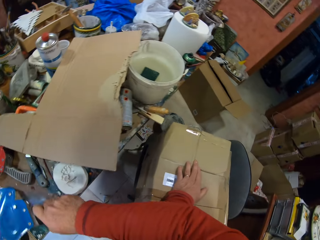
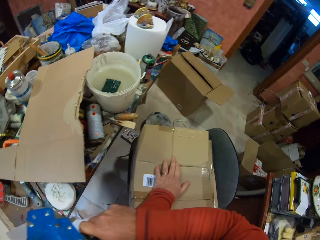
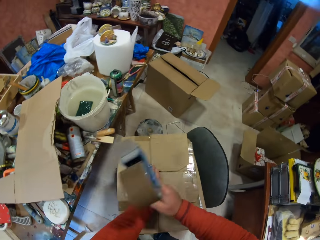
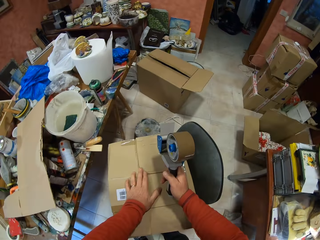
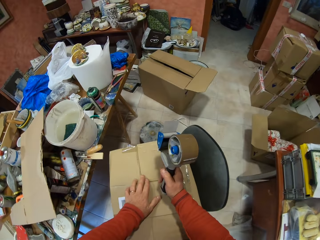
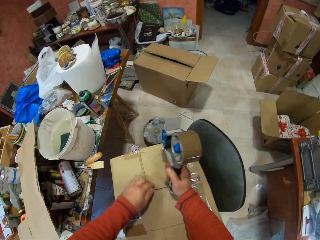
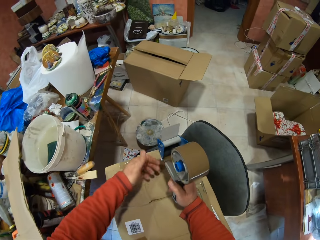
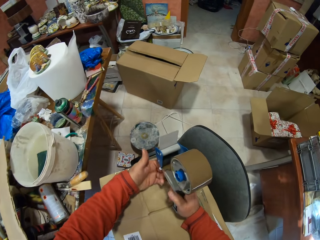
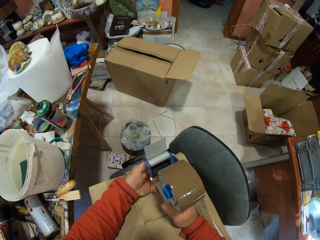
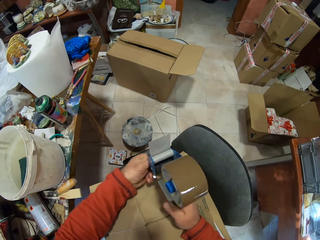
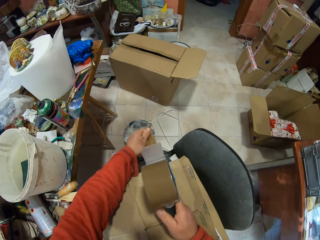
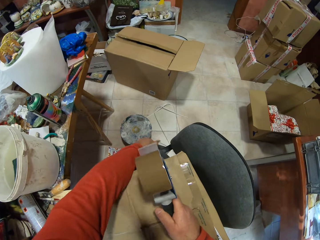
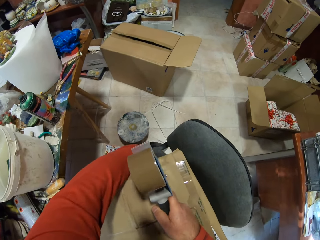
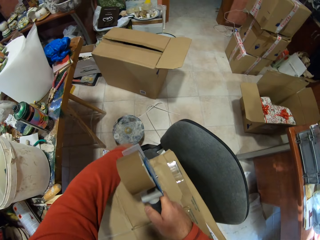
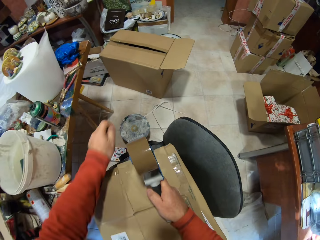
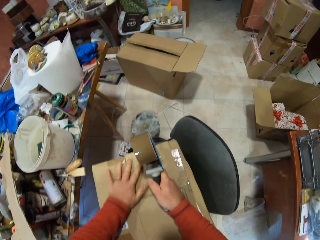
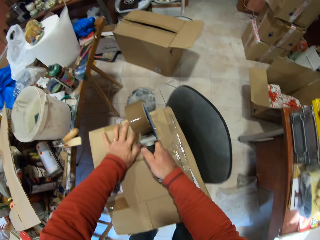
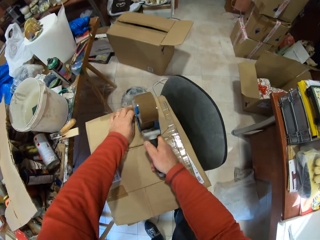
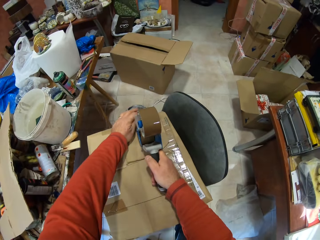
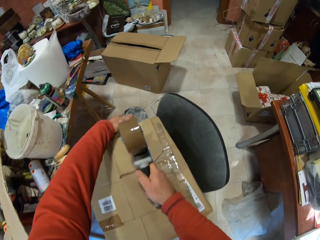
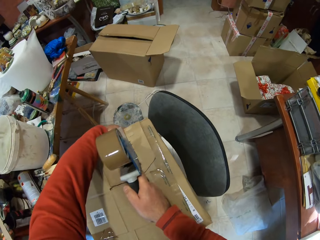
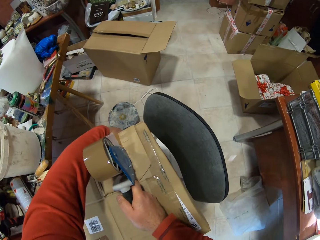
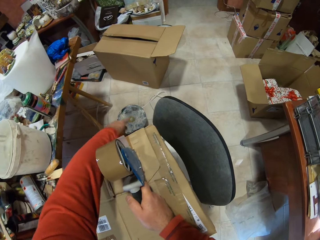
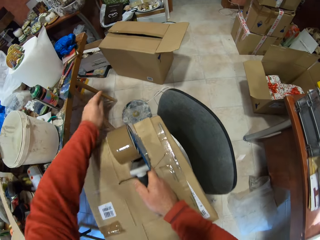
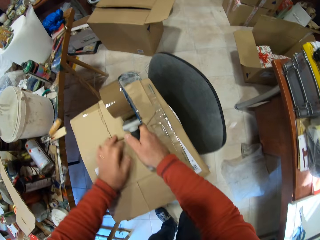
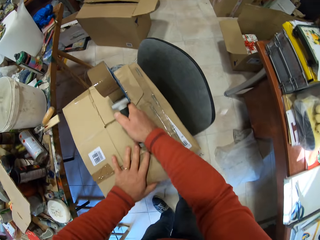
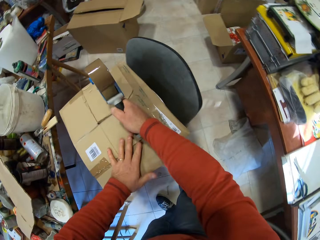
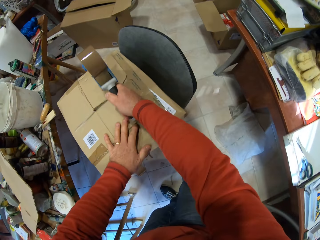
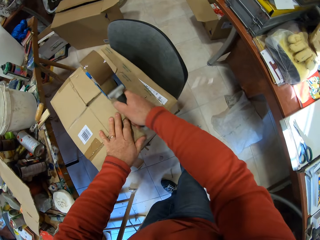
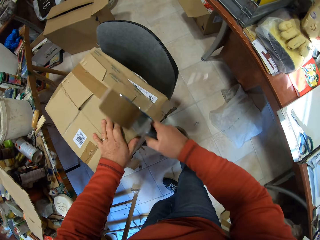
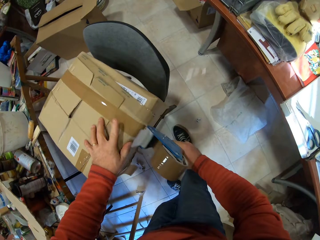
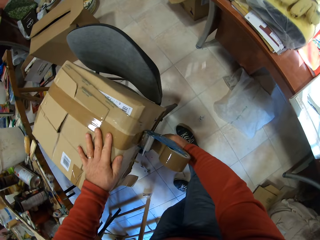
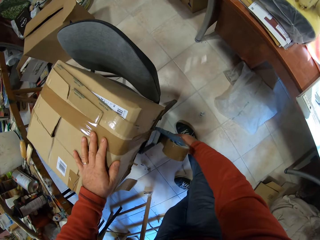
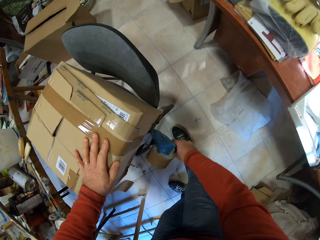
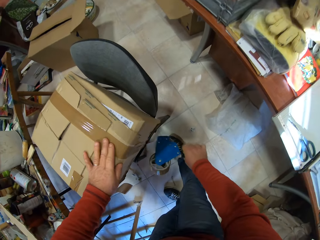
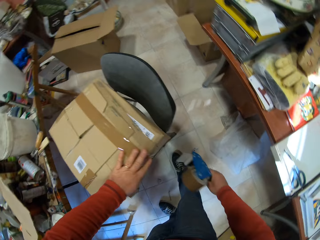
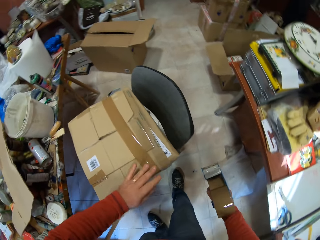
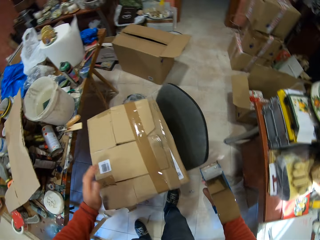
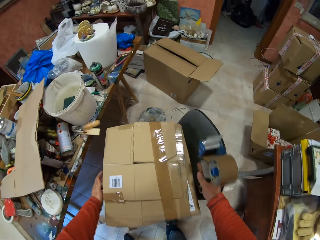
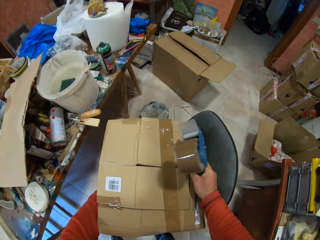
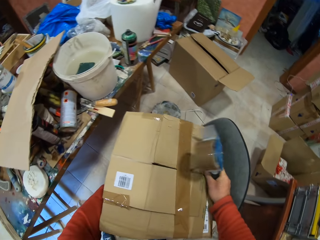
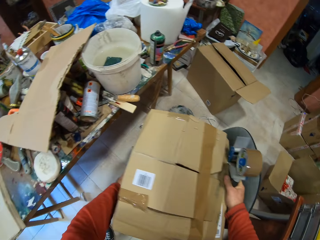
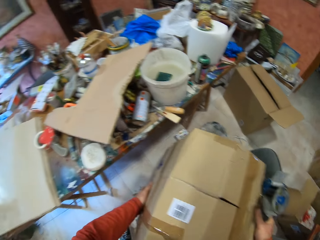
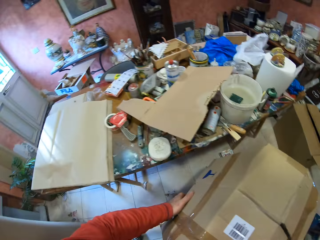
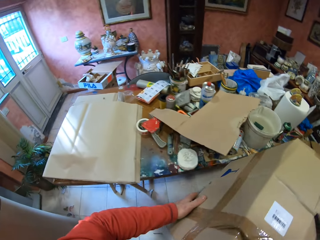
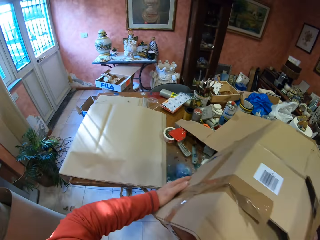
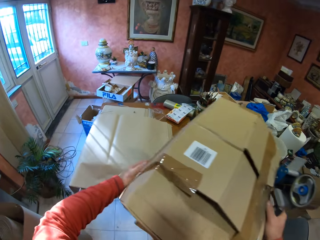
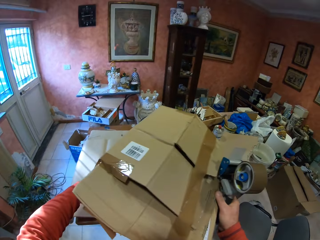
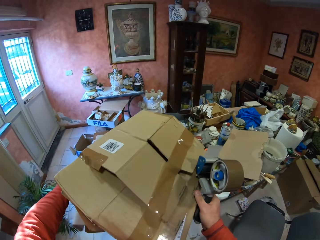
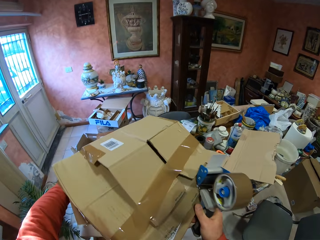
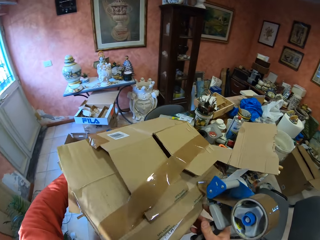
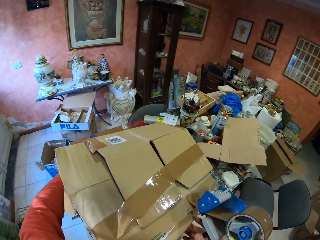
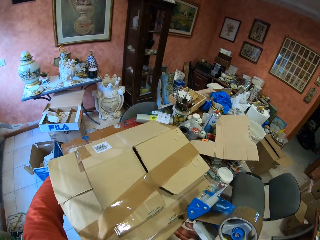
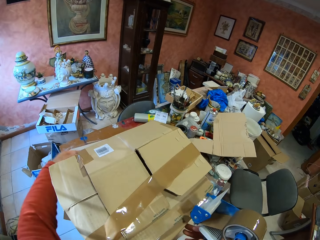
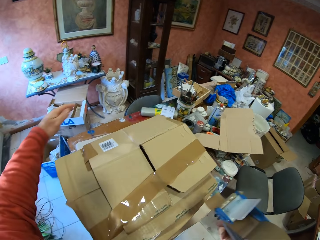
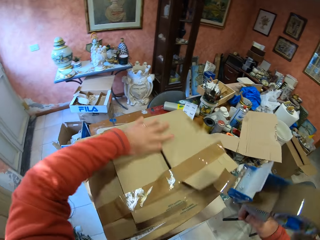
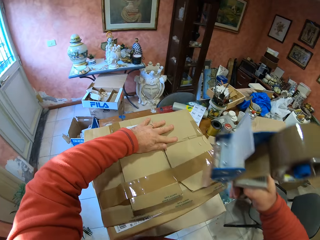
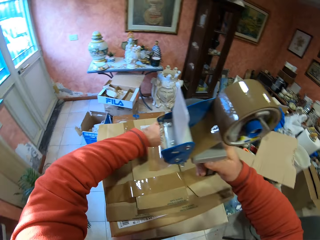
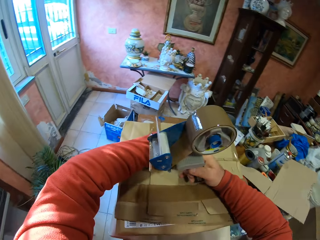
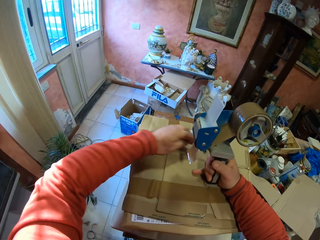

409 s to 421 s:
The camera wearer puts the hand sellotape dispenser. He places the utility knife on the table. He picks up the handheld tape dispenser on the table. He pulls the tape with his left hand. He puts the sellotape on the carton box with the hand sellotape dispenser. He picks up the box from the chair. He puts the box on the table.

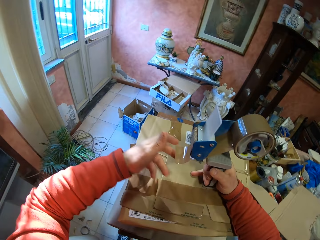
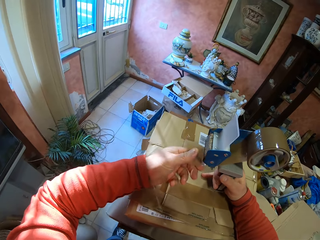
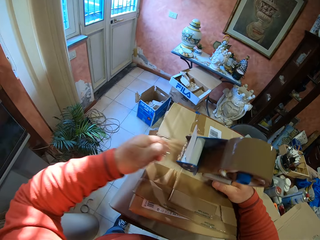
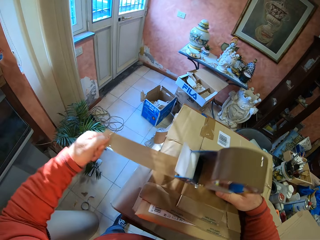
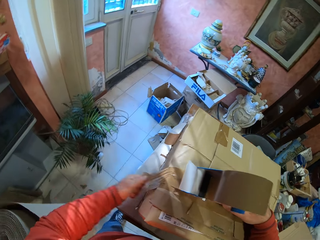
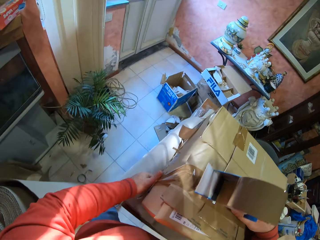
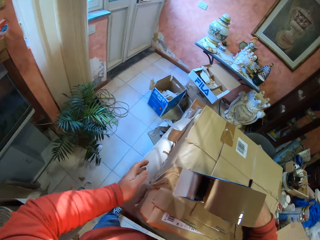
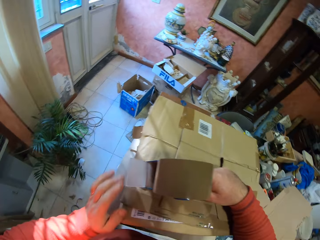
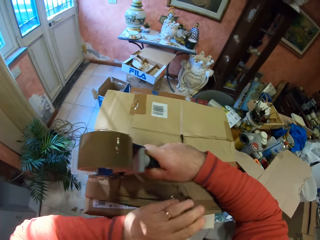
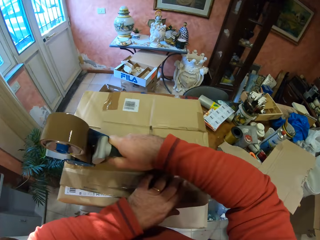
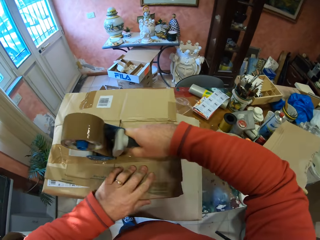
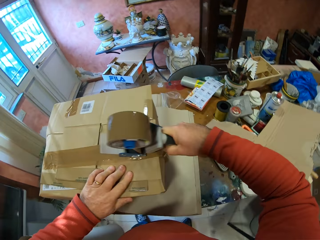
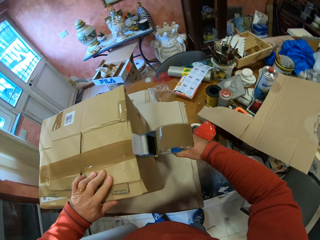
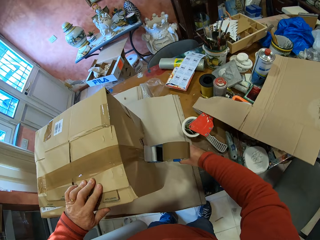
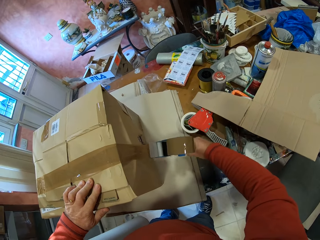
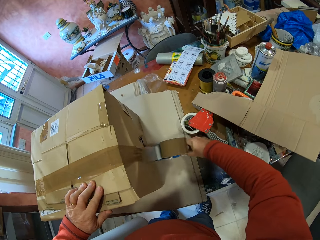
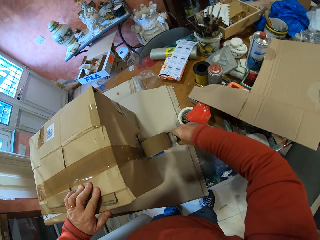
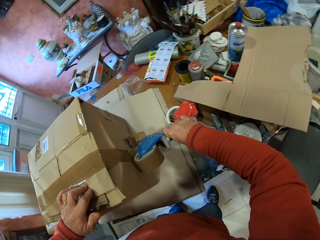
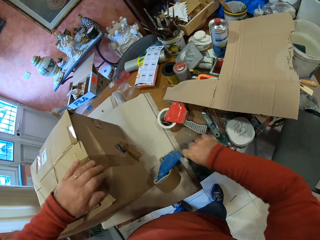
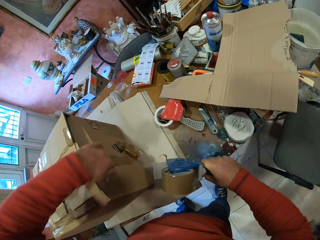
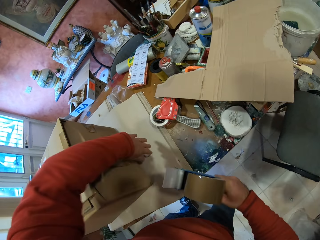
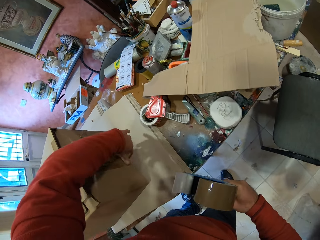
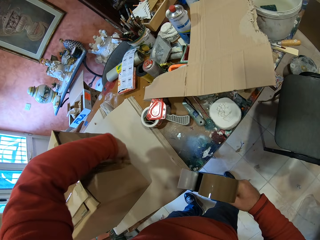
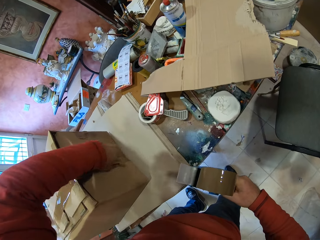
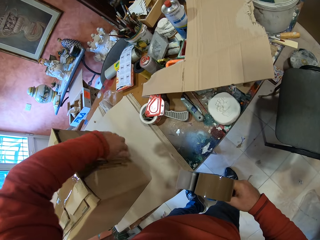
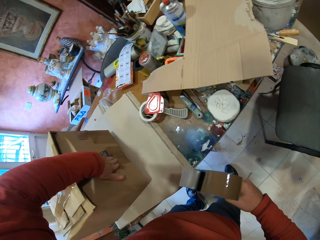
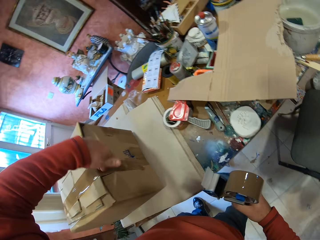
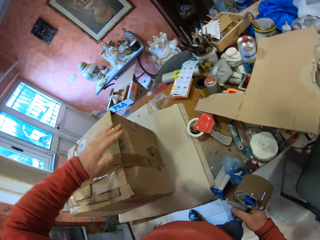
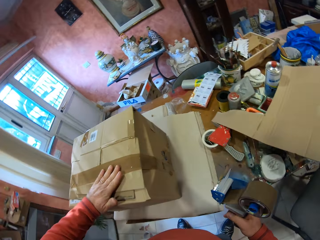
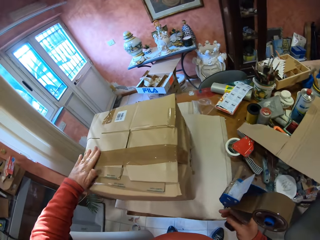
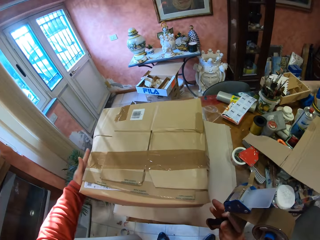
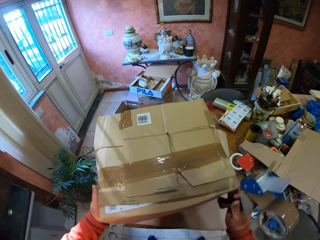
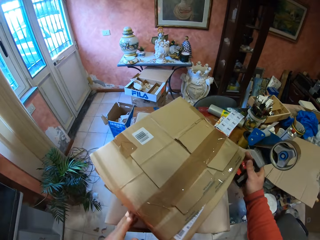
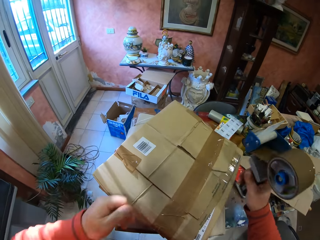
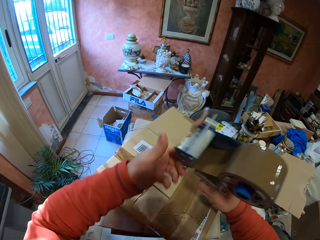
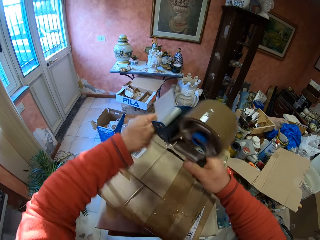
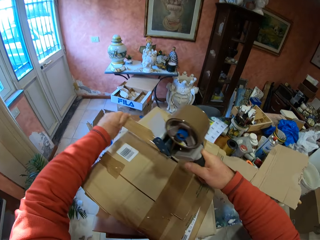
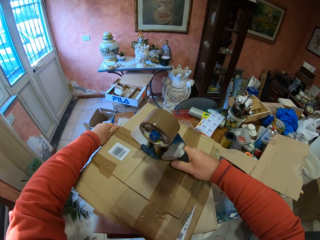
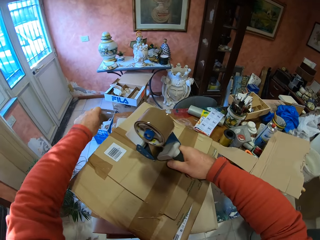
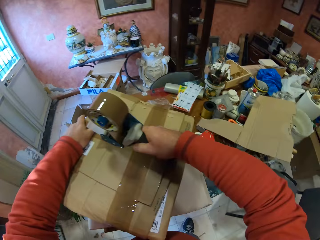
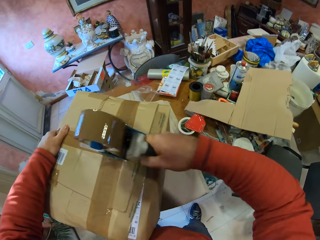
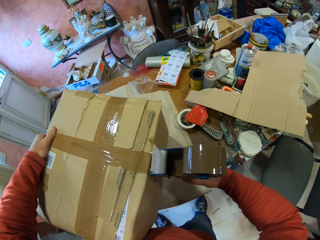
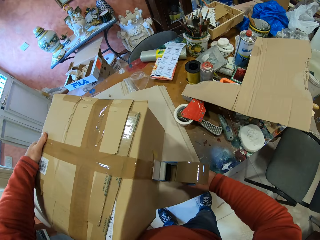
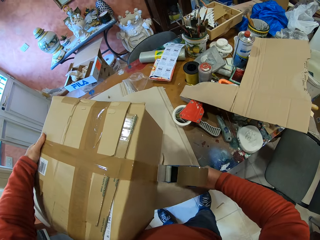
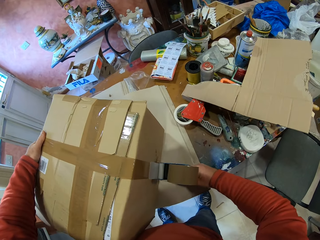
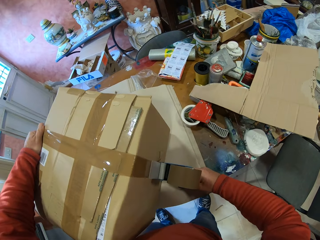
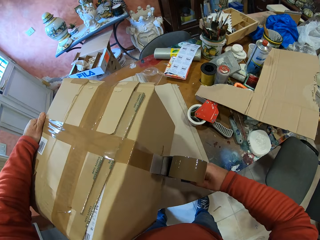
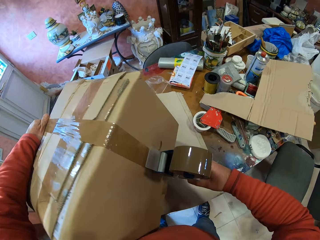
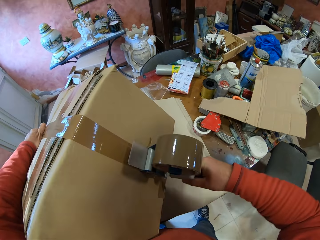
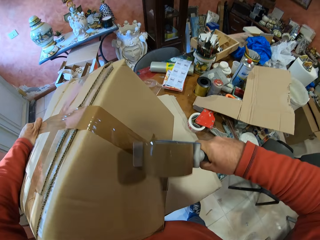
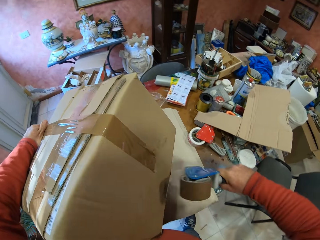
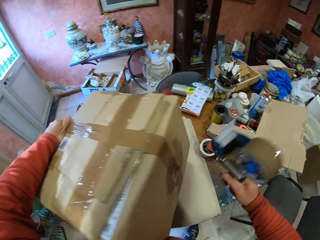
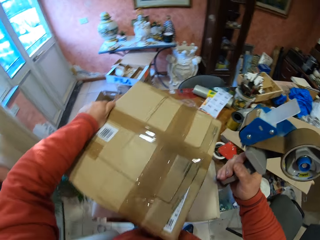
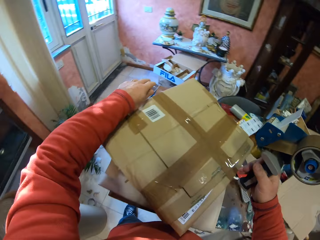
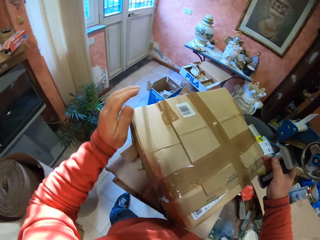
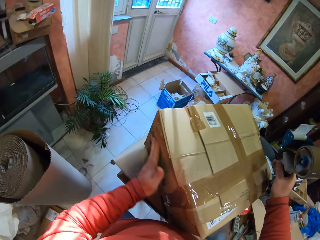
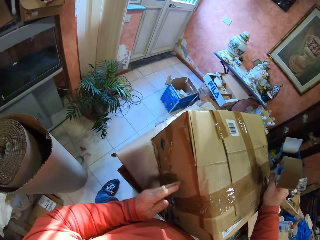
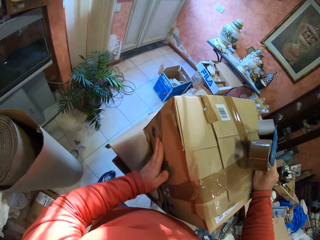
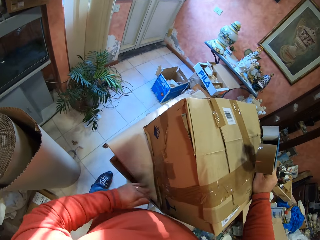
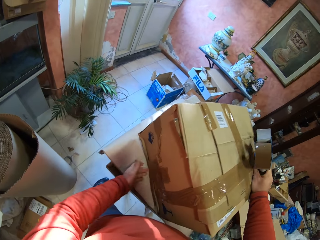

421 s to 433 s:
The camera wearer pulls the tape with his left hand. He puts the sellotape on the box with the hand sellotape dispenser.
